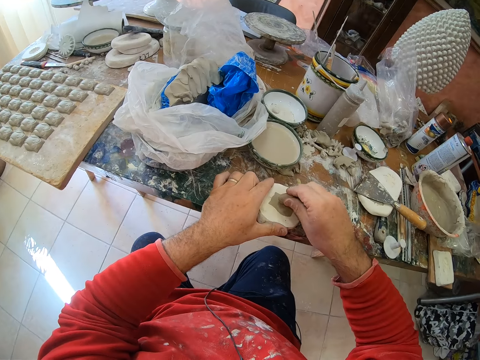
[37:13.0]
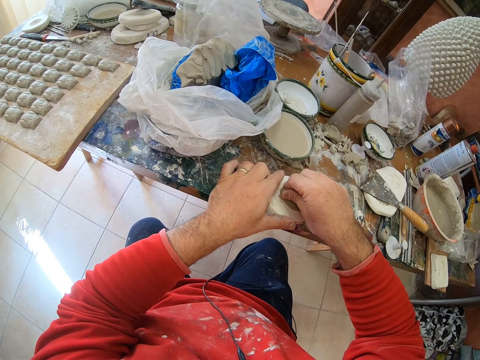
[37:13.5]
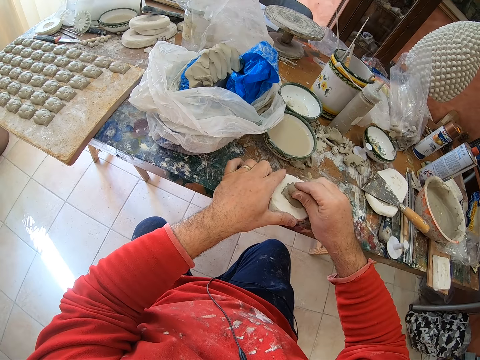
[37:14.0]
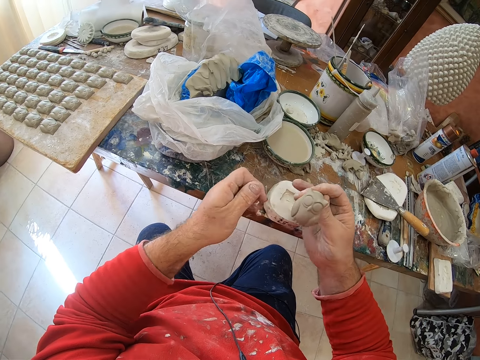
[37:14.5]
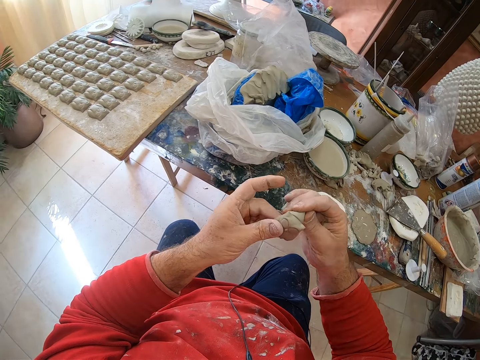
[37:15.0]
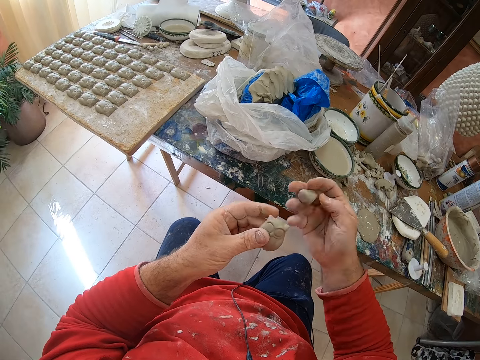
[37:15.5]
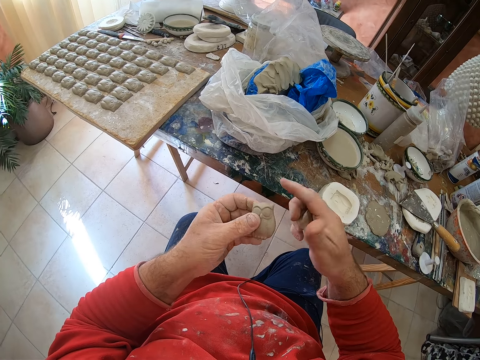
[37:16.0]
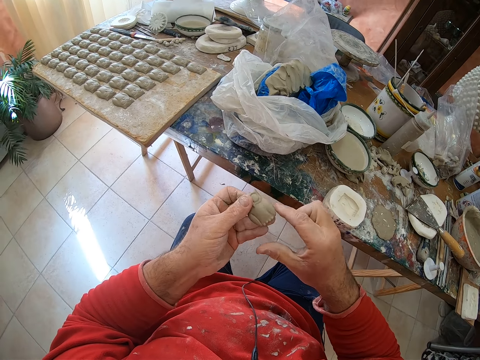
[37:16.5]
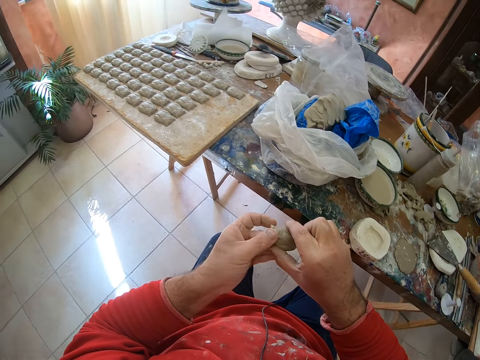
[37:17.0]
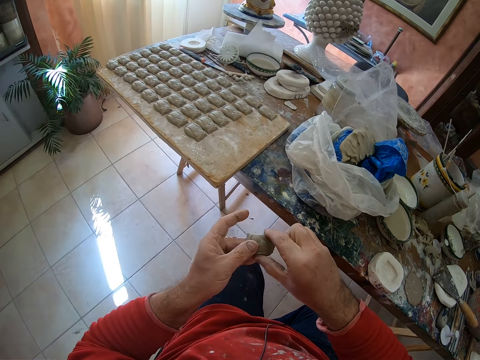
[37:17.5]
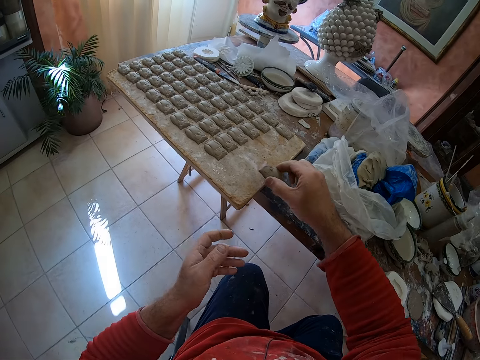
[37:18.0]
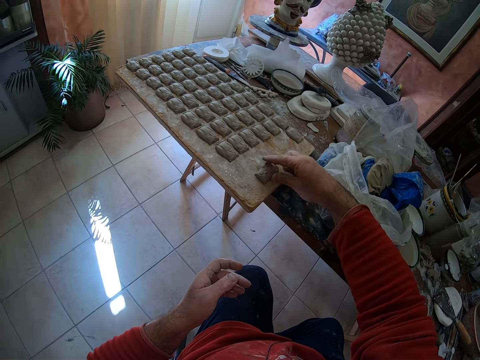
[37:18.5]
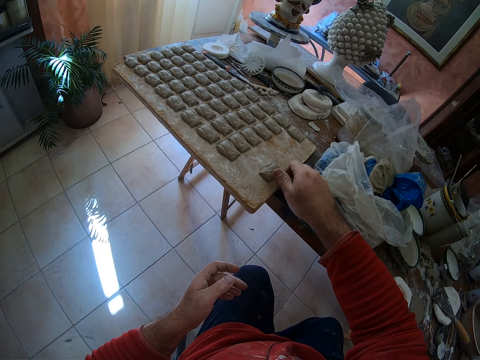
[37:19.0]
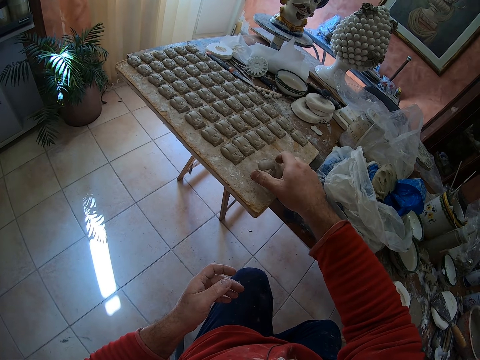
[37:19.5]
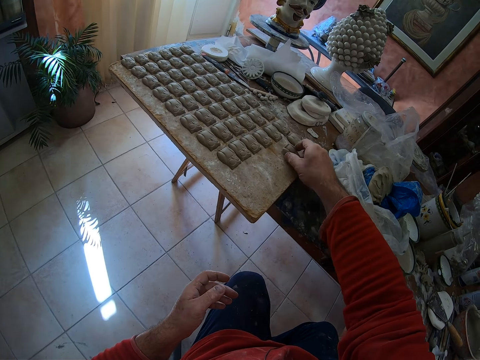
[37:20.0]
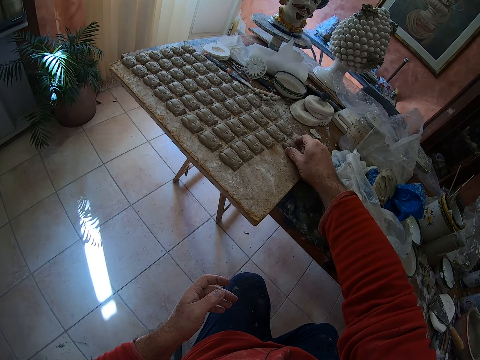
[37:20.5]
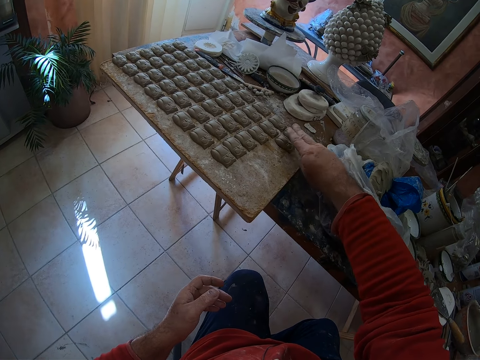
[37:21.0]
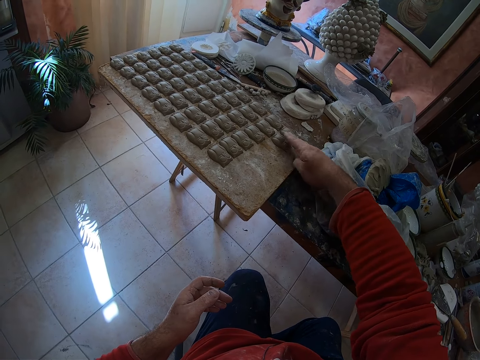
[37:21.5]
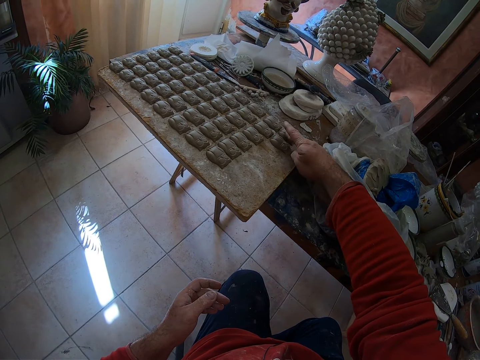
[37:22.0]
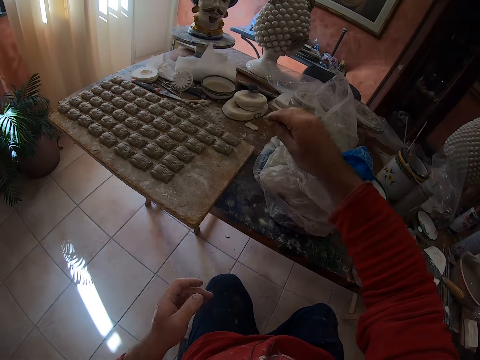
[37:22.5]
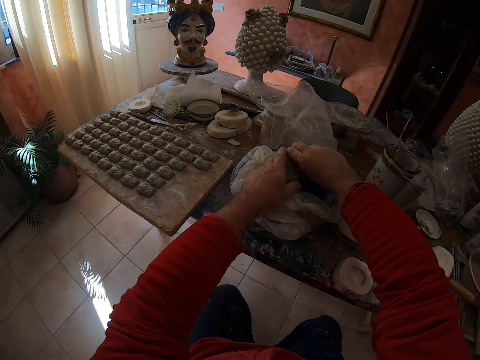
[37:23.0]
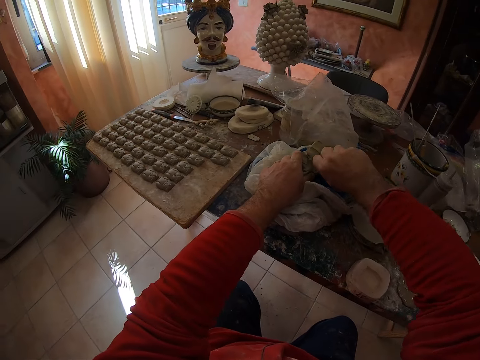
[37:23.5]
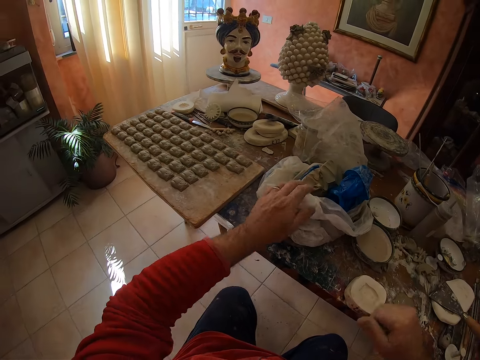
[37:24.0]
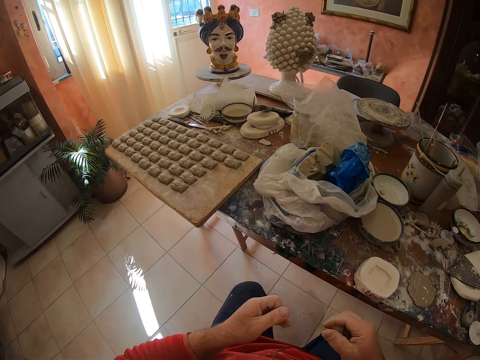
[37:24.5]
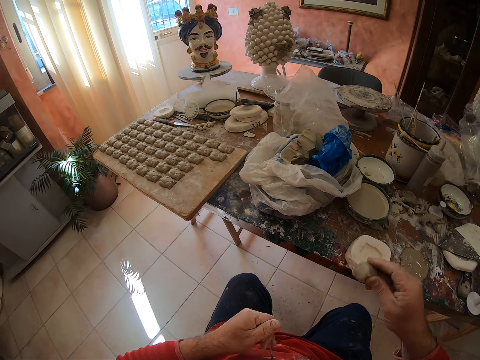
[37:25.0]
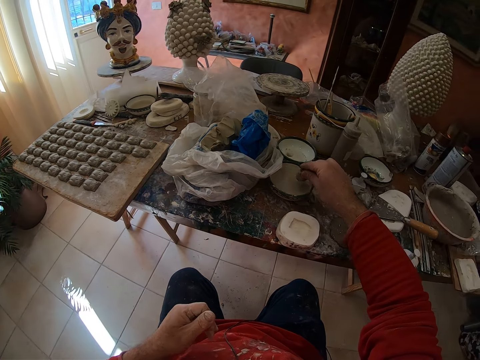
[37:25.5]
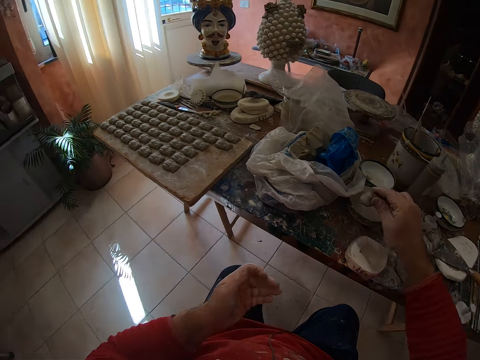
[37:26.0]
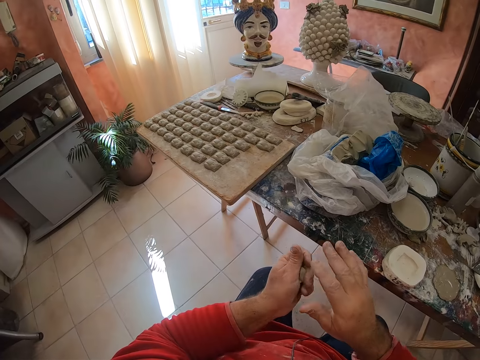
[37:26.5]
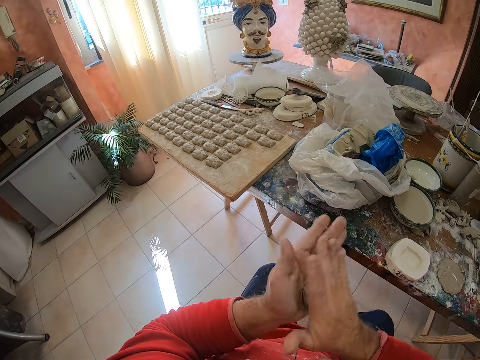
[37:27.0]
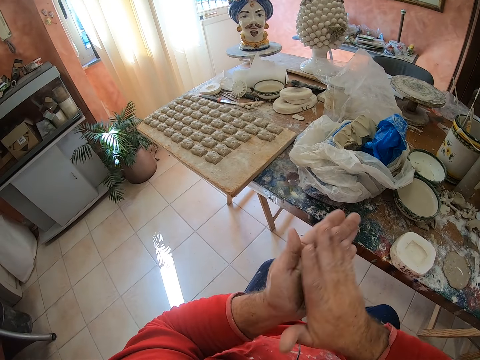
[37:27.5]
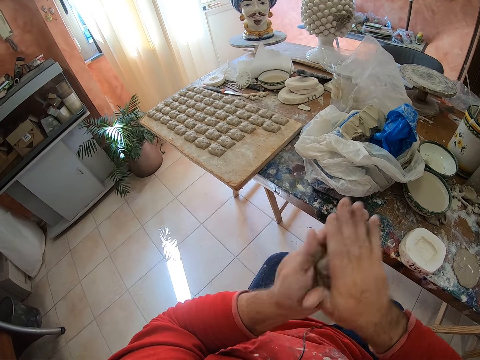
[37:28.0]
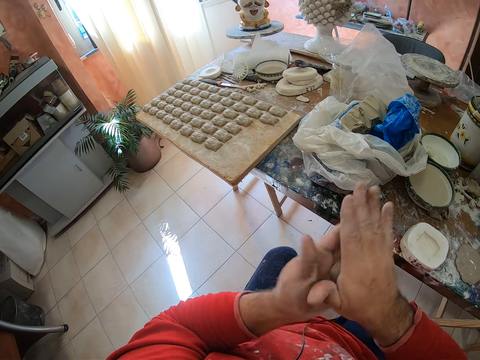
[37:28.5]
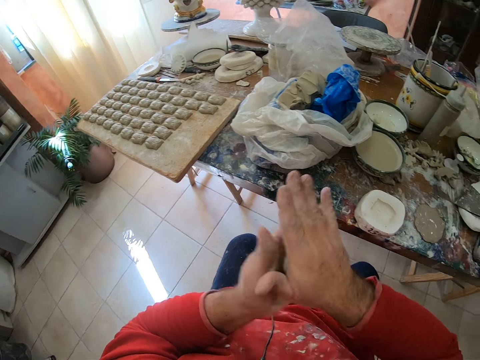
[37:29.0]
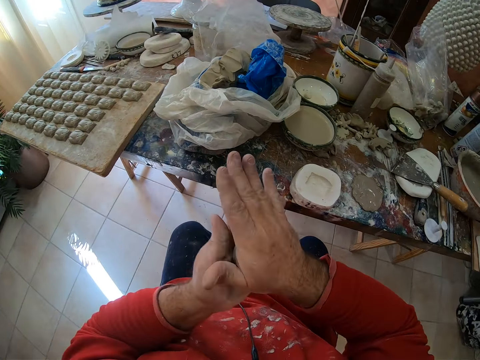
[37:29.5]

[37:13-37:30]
The camera wearer presses the clay mold on the mold shaper. He pulls an owl shaped clay mold or molding from the mold shaper. He smoothens the owl mold's edges with his finger. He puts the owl clay mold on a wooden tray or board and positions the molding on the board. He cuts mud on the table. He takes a pinch of clay mold from a paper bag. He compresses the mud. He dips the clay mold into water. He rolls the clay mold in his hands.

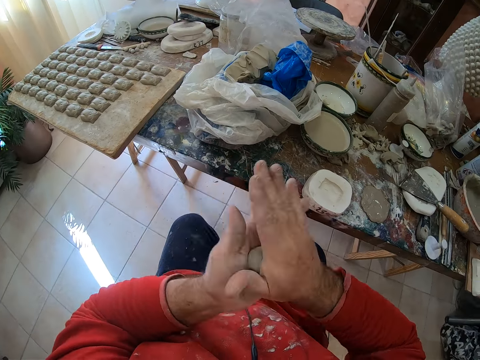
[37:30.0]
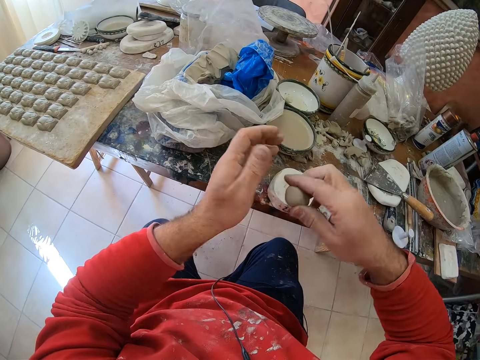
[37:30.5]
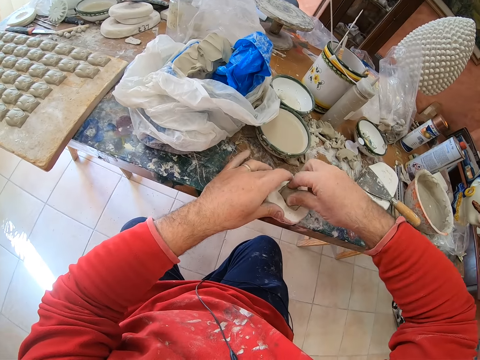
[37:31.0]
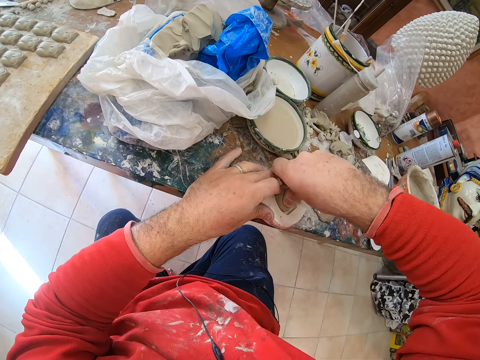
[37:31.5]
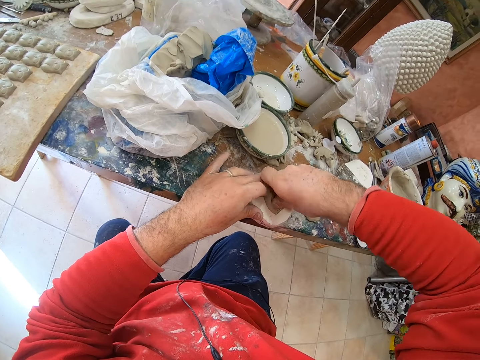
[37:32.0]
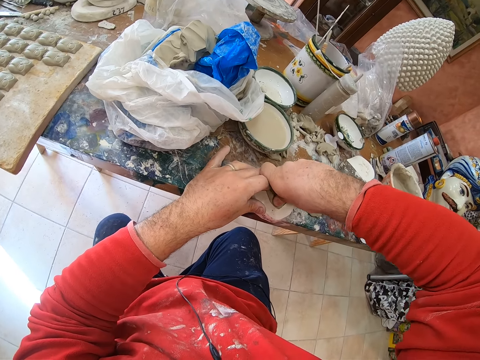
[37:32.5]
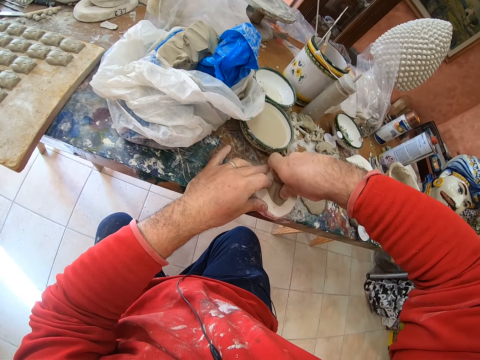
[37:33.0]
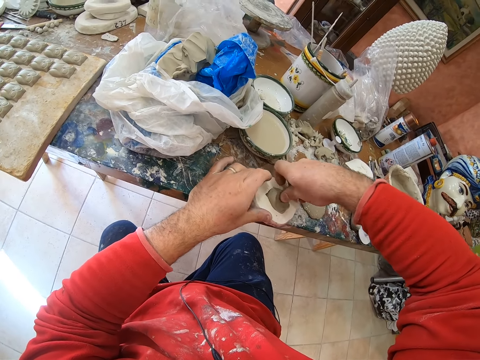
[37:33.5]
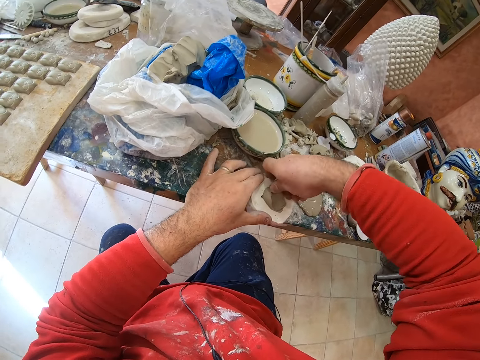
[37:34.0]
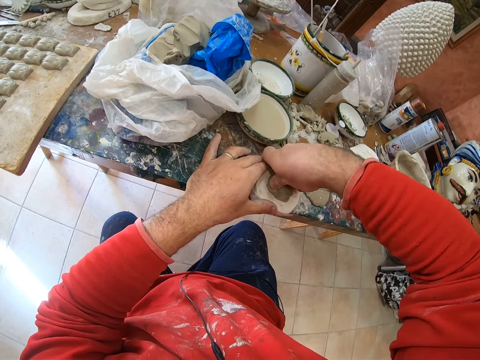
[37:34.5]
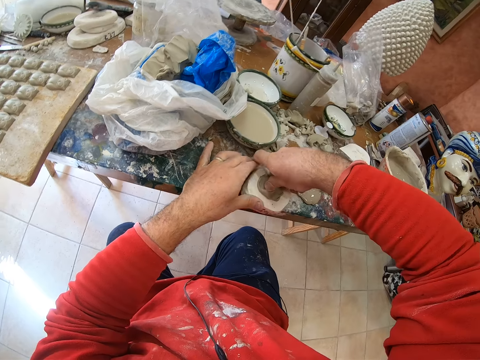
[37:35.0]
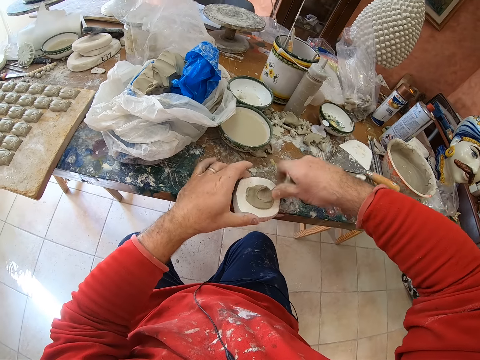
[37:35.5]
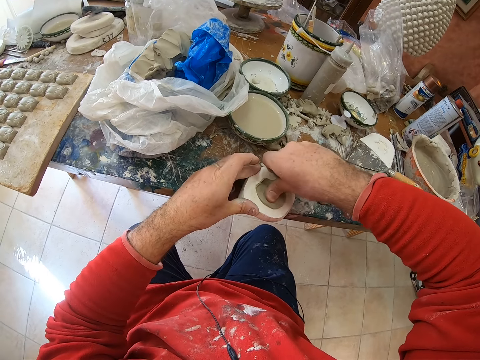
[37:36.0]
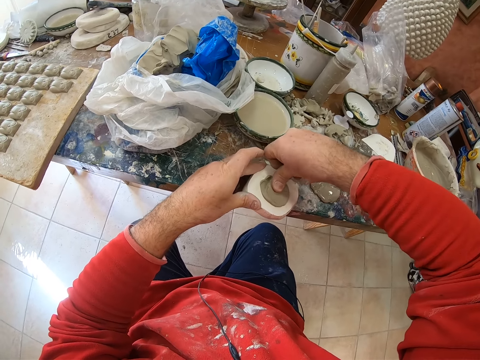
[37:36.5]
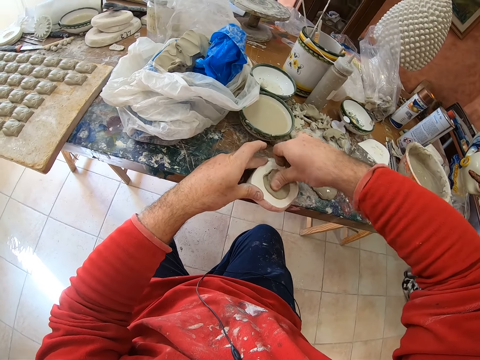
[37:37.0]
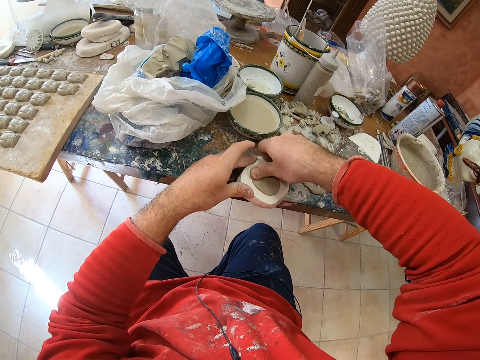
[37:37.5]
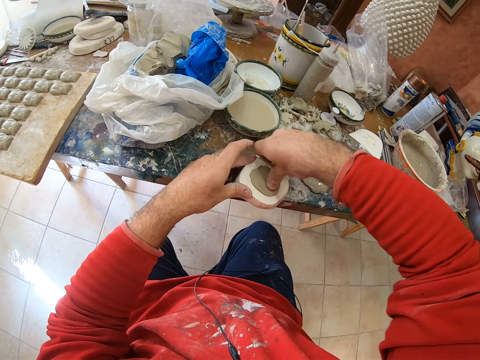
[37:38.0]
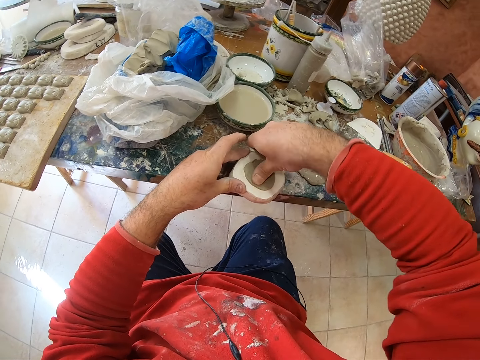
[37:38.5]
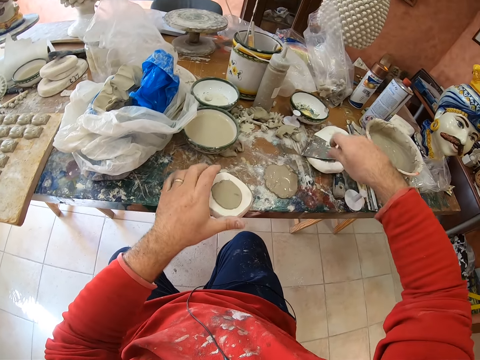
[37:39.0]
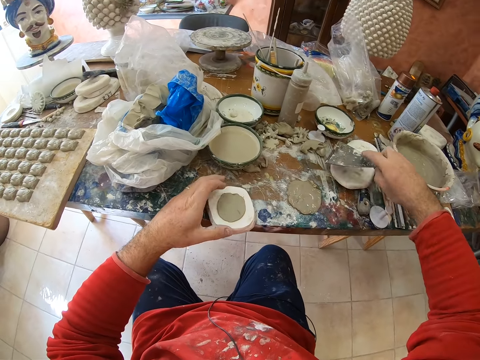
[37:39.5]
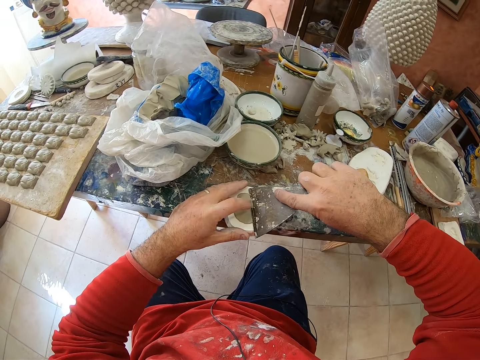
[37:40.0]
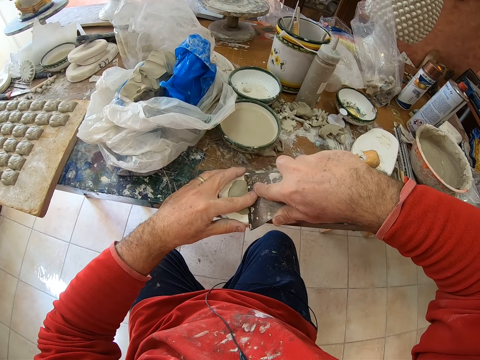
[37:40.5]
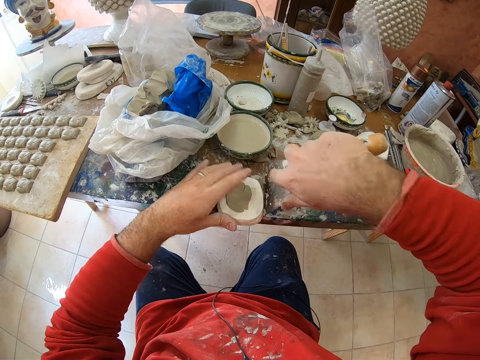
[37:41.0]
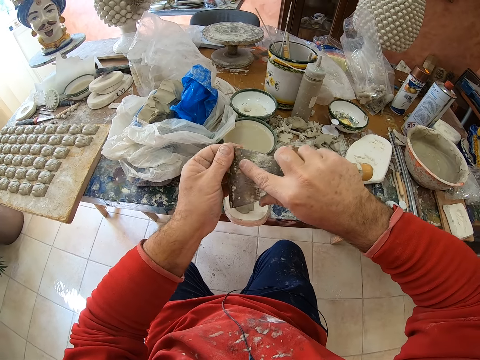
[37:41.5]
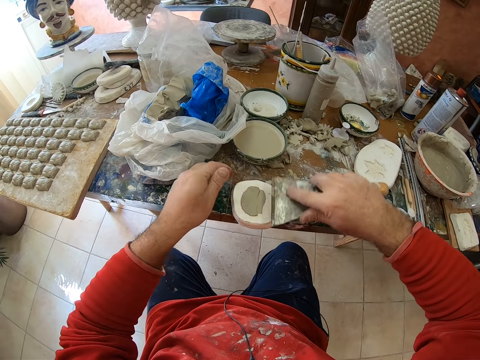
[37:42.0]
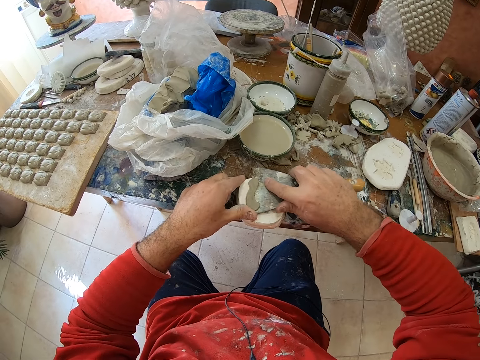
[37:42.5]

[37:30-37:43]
The camera wearer presses the clay mold on the mold shaper. They pick up a scraper. They scrape off excess clay on the mold shaper with the scraper.
